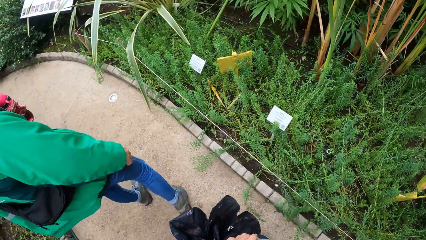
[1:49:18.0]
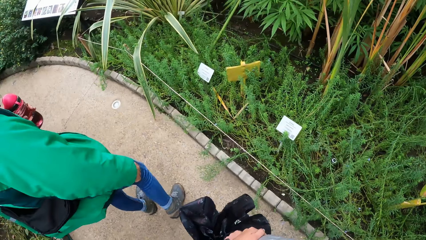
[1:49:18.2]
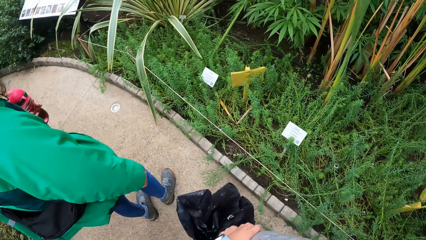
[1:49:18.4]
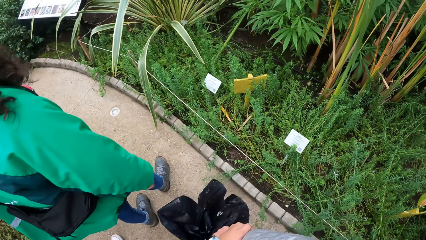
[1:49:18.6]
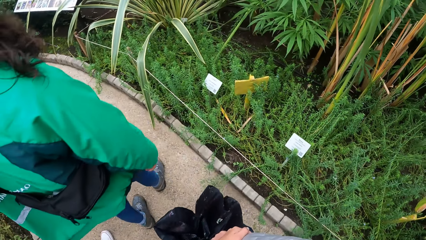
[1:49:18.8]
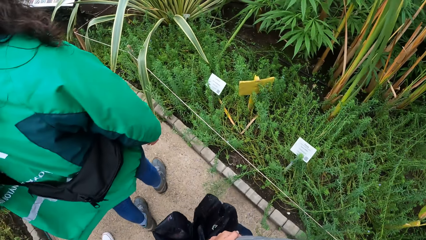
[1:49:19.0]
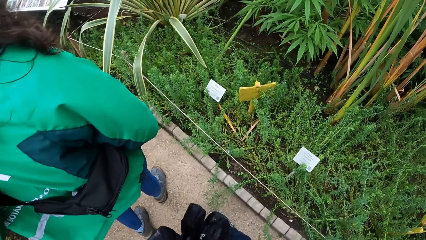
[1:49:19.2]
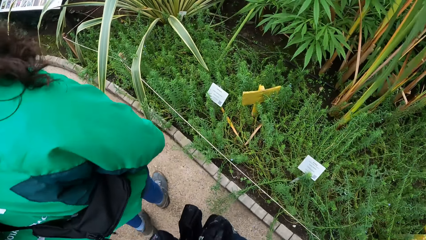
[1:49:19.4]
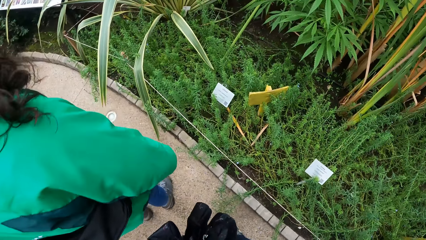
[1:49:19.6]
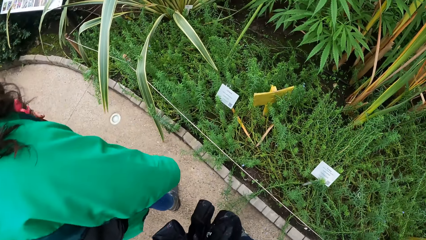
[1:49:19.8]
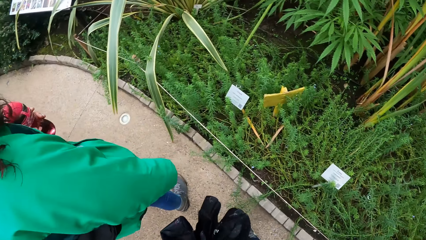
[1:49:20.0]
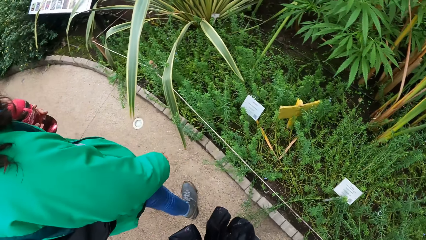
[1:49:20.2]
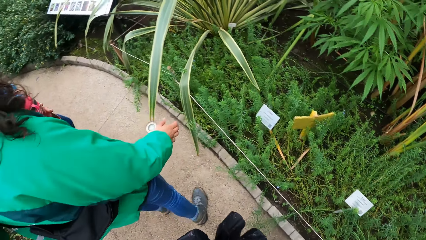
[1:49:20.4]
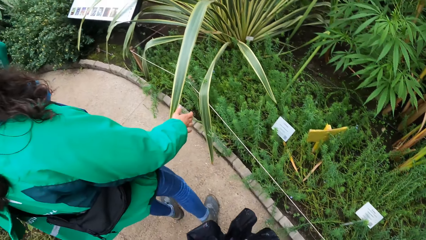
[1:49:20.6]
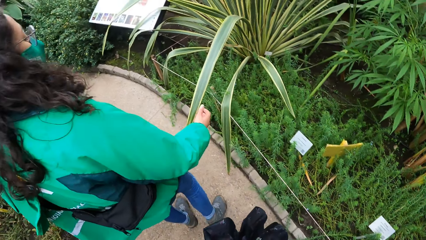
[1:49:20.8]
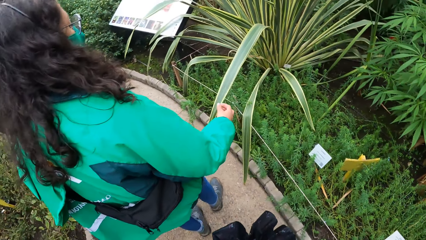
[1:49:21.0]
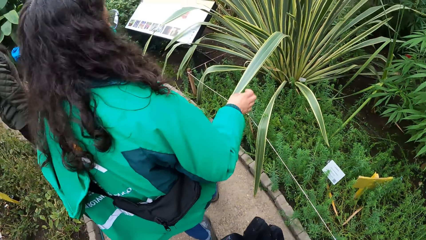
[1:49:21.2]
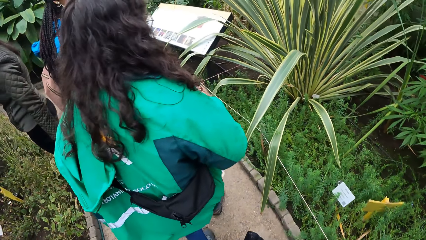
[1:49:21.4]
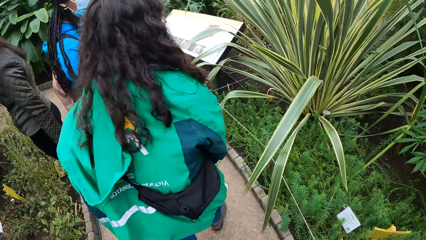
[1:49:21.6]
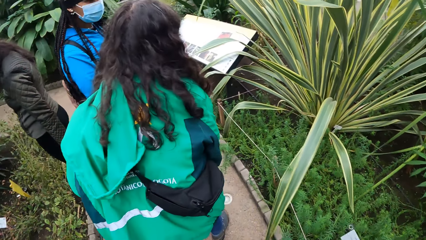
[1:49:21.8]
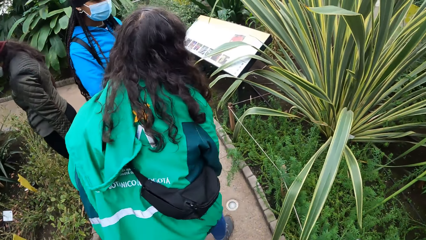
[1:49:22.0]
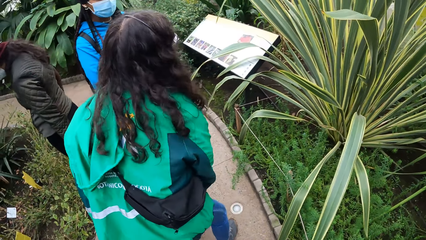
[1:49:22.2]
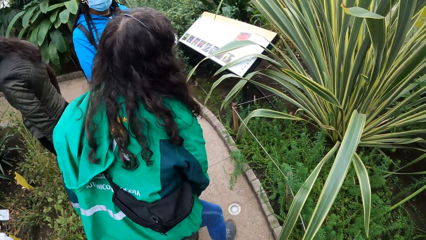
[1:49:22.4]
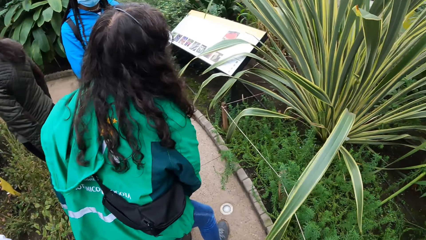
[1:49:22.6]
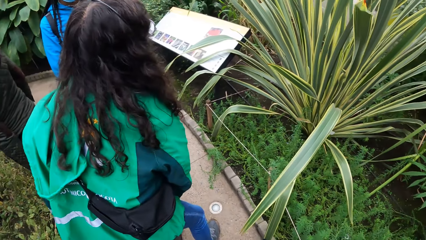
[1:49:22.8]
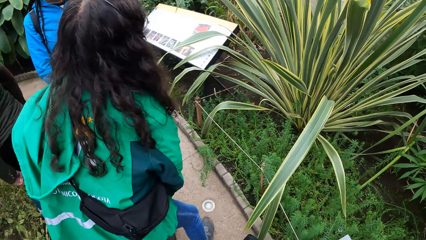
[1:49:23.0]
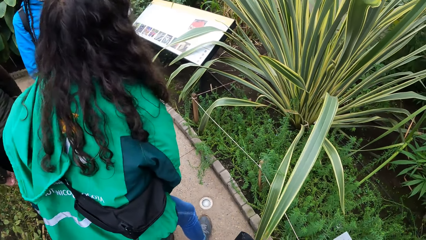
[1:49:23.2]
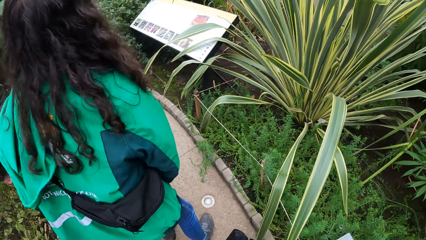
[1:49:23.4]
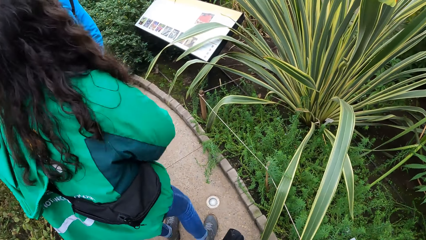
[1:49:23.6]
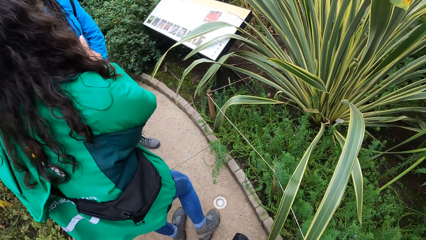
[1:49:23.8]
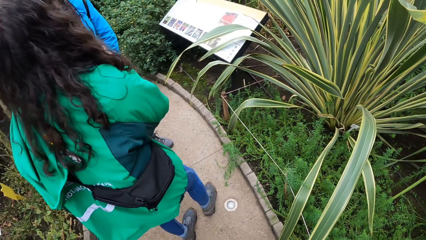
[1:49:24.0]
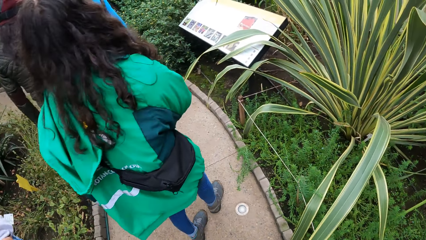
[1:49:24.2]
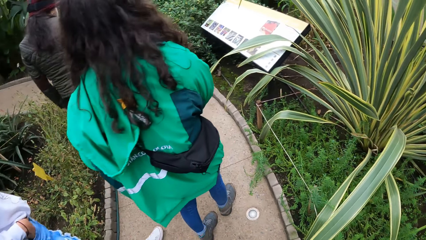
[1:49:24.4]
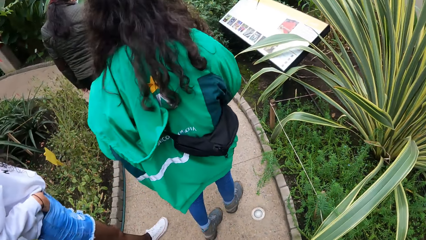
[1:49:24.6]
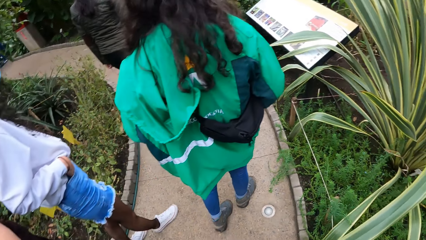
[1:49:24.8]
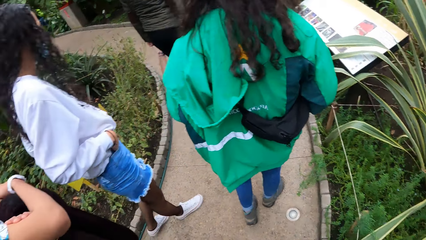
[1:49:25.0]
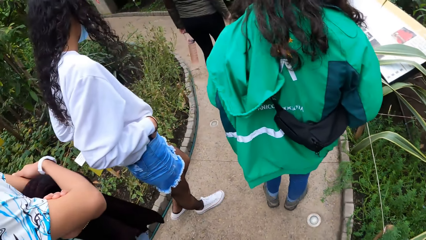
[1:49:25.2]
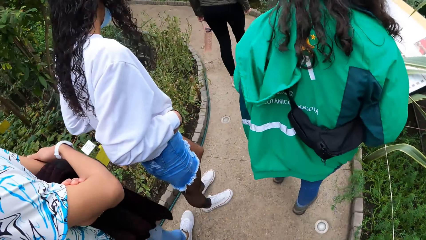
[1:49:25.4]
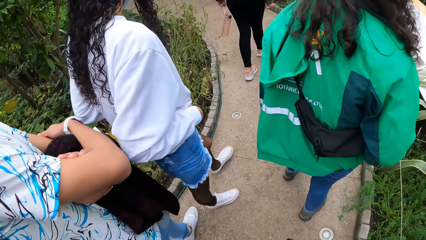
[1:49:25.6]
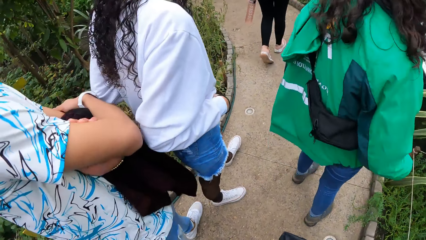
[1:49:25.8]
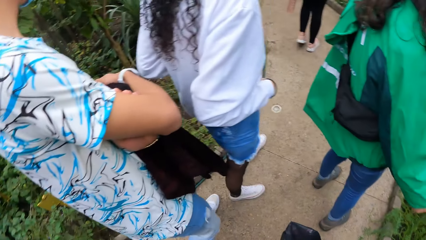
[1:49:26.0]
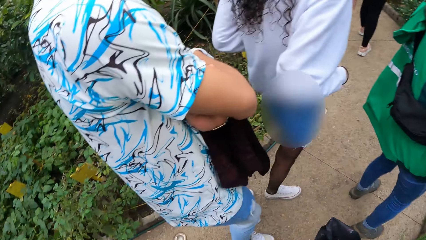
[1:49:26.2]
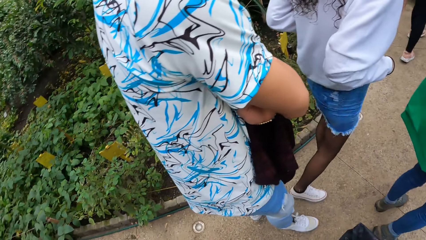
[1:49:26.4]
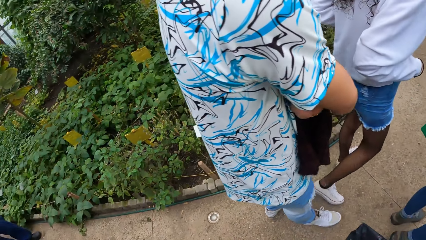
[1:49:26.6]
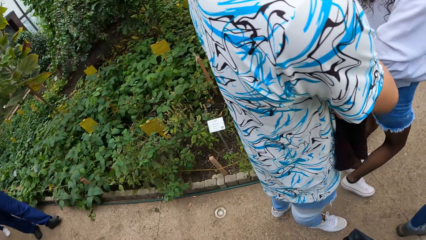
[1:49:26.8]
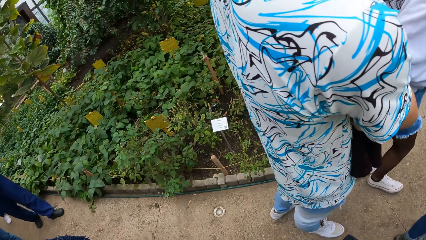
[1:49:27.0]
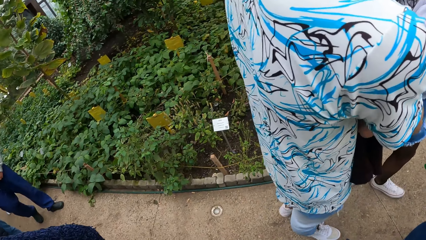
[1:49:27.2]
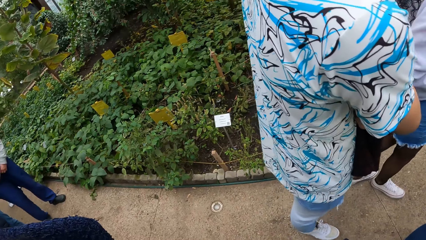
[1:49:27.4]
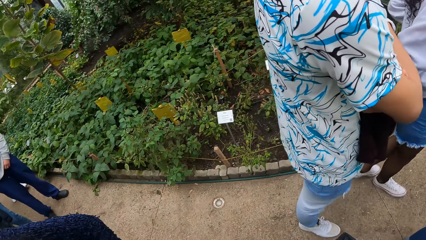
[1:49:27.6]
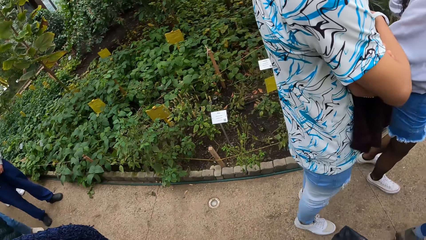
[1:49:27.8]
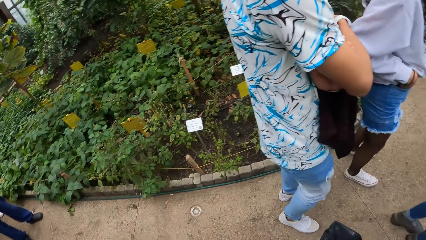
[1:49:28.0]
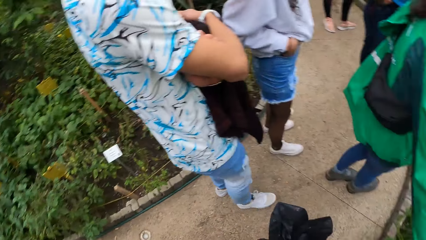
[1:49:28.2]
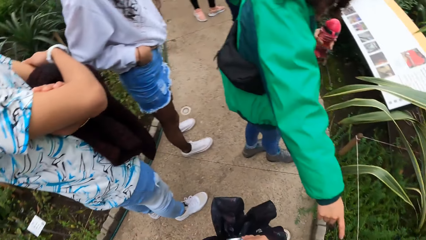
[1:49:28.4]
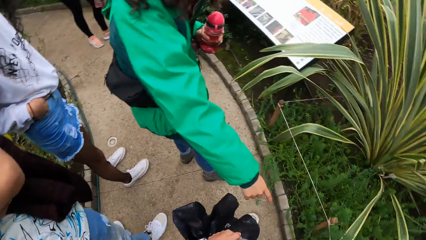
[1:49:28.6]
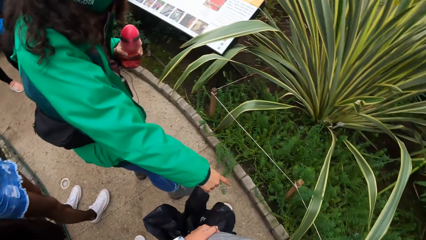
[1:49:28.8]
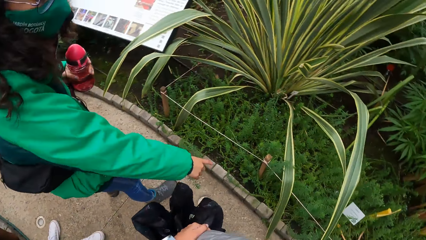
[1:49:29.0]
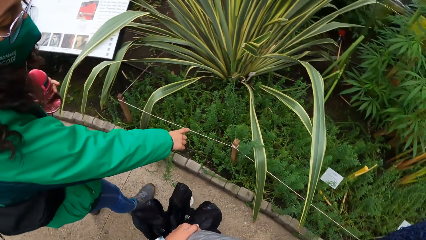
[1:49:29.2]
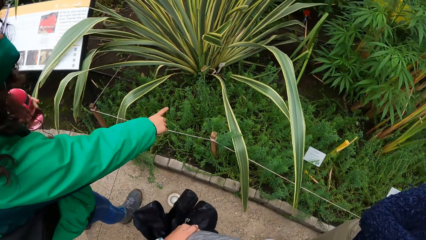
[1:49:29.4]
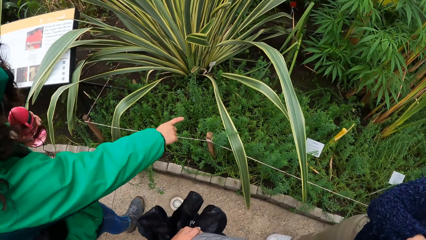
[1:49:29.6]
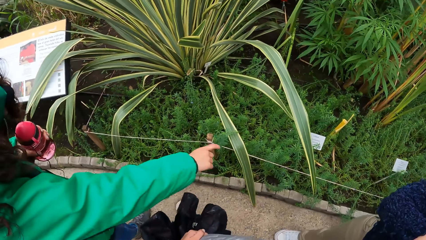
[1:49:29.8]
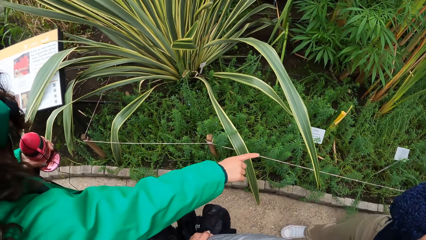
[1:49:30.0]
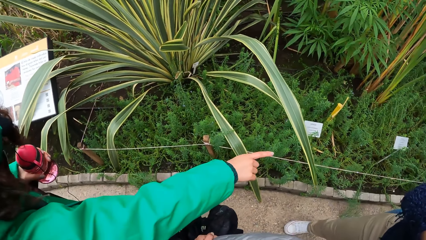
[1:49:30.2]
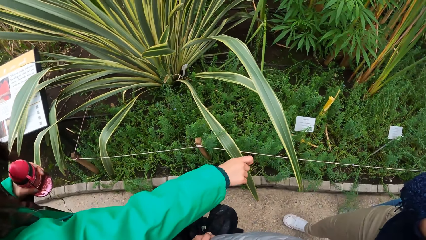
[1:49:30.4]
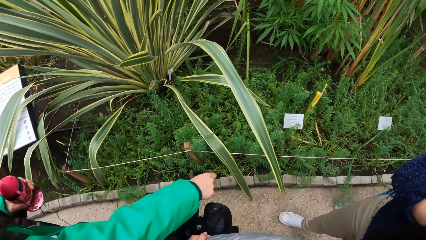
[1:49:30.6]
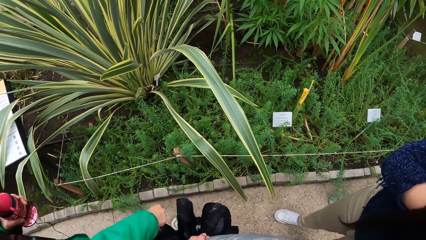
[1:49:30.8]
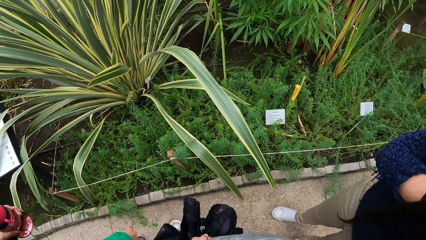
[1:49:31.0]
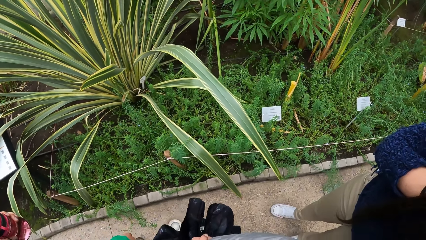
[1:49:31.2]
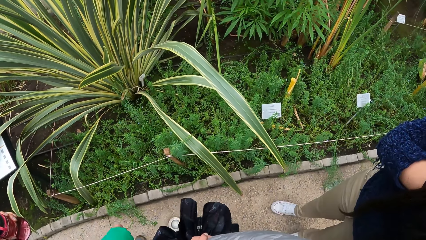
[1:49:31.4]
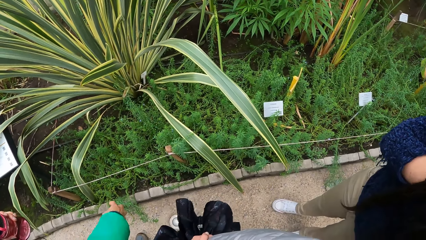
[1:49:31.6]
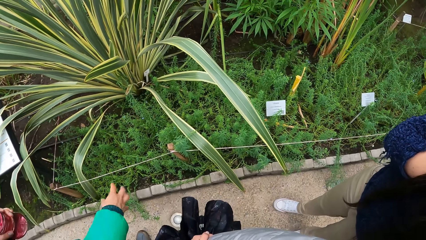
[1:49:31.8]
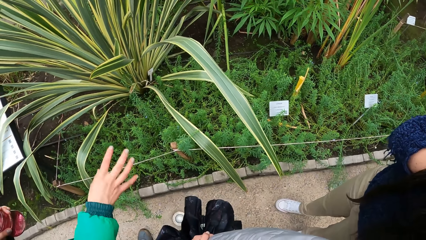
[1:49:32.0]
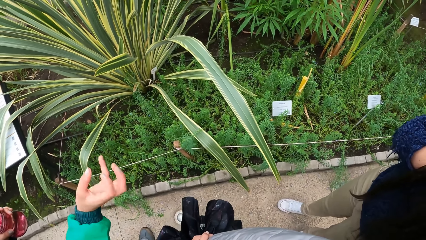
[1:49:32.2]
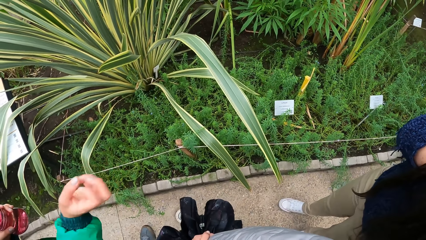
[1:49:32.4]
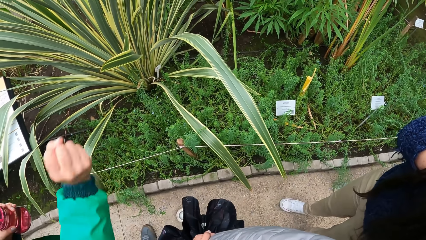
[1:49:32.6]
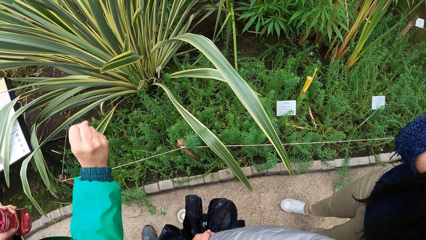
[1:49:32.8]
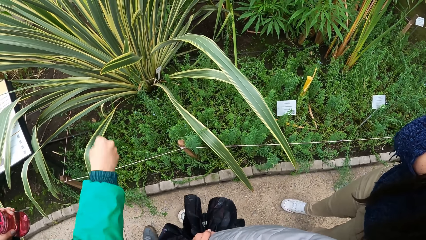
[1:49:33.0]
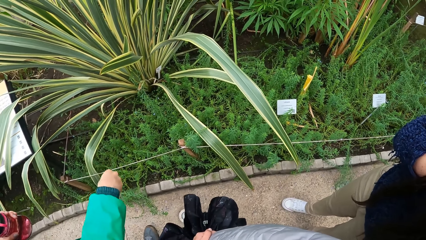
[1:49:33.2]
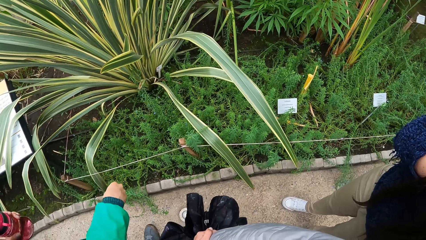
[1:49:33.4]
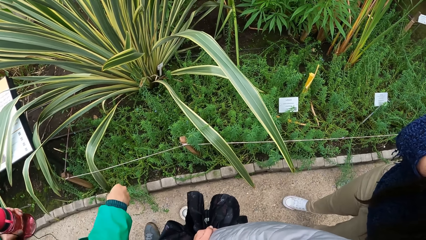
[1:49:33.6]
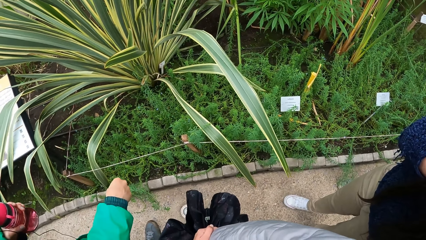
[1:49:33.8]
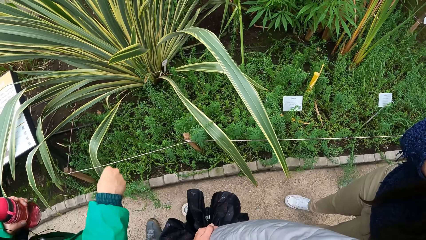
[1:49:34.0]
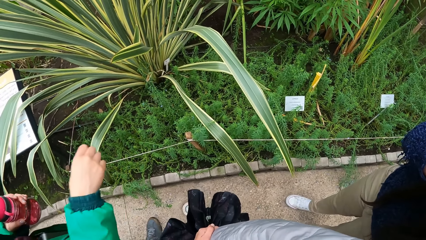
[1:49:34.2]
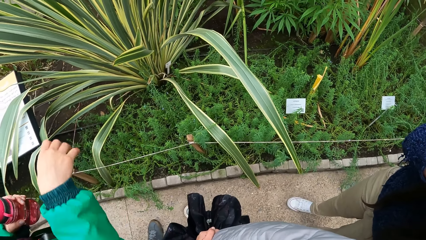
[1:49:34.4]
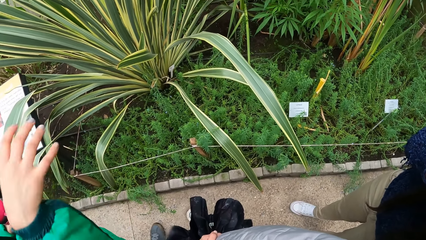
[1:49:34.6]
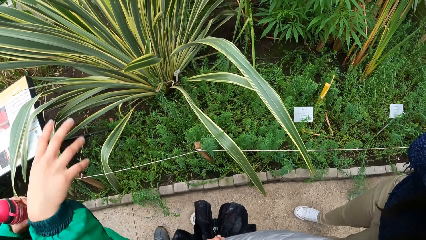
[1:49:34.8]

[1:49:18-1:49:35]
The woman touches a plant with her right hand. The camera wearer turns left. They look at plants. The woman points at a plant with her right hand. The camera wearer turns right. The woman converses and explains to the group of people.
